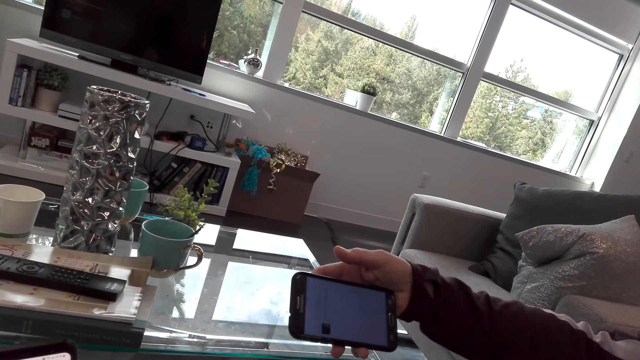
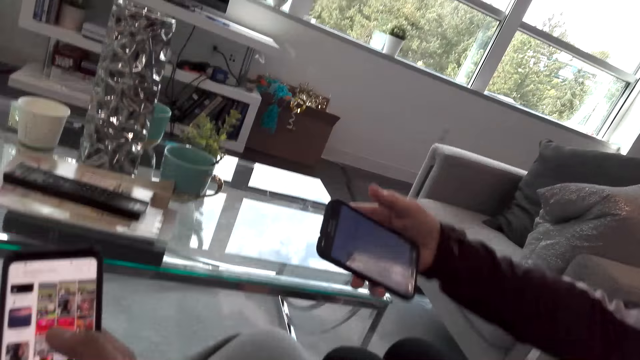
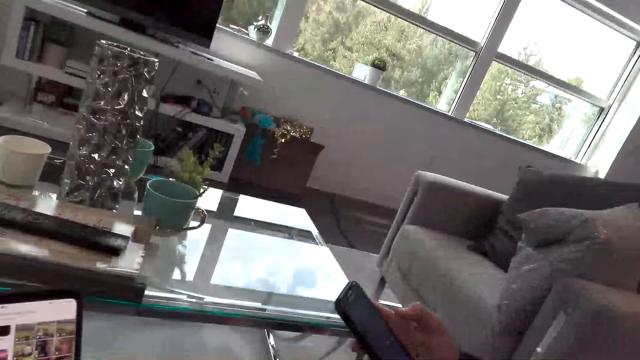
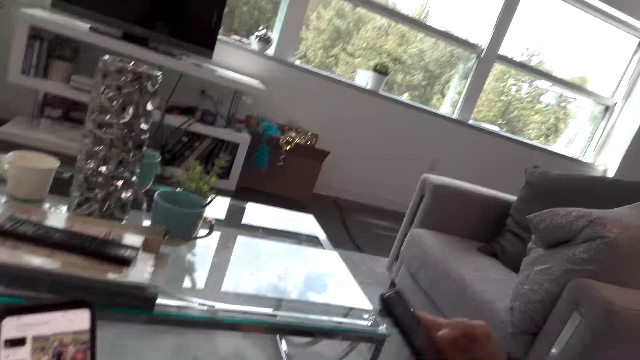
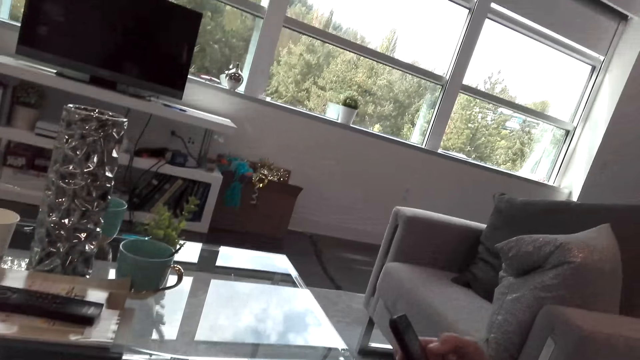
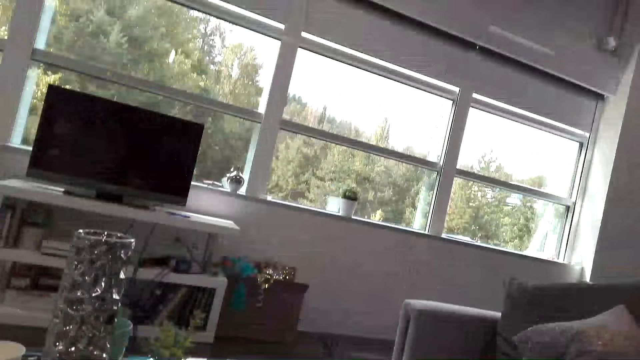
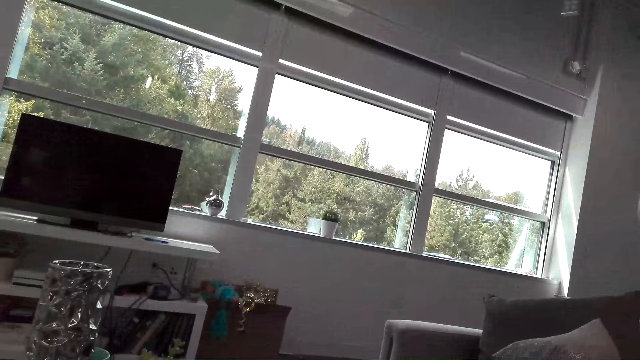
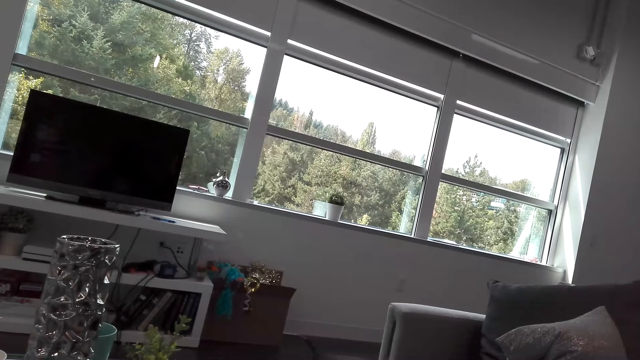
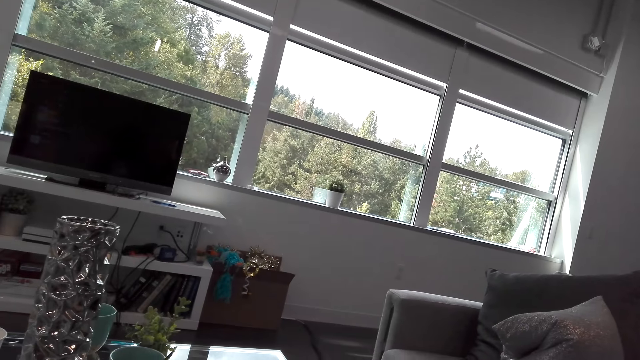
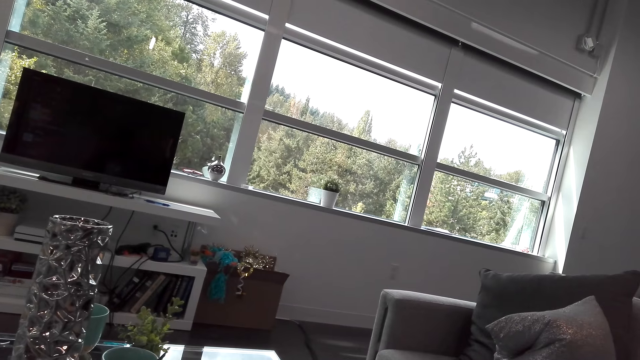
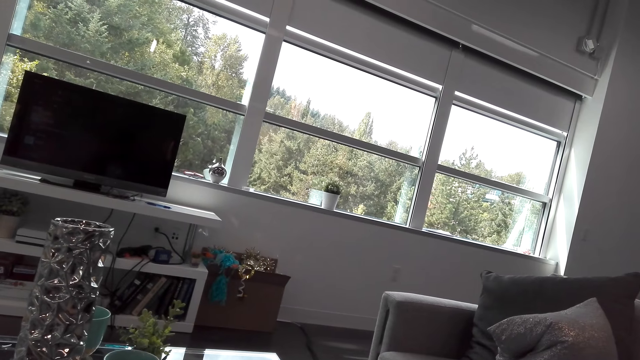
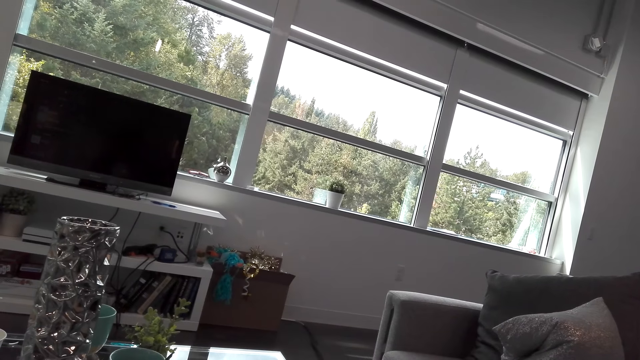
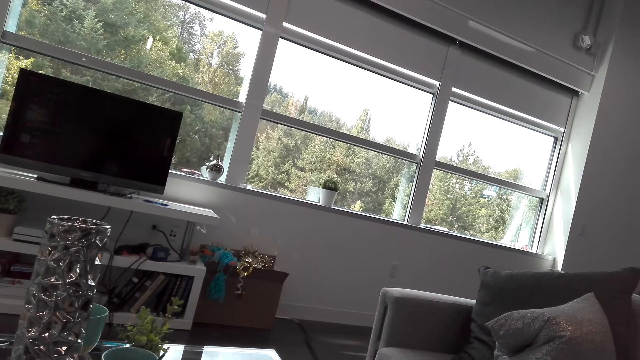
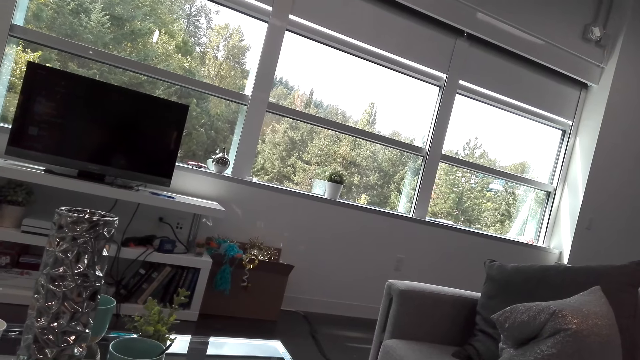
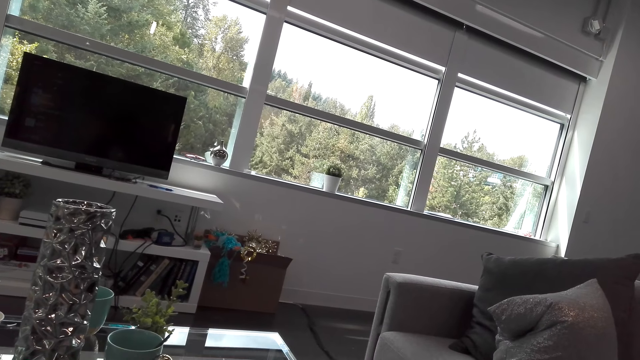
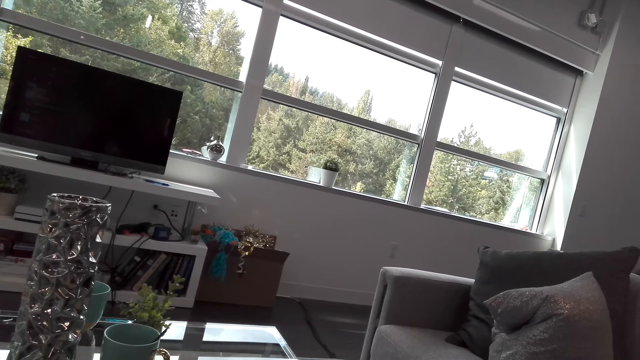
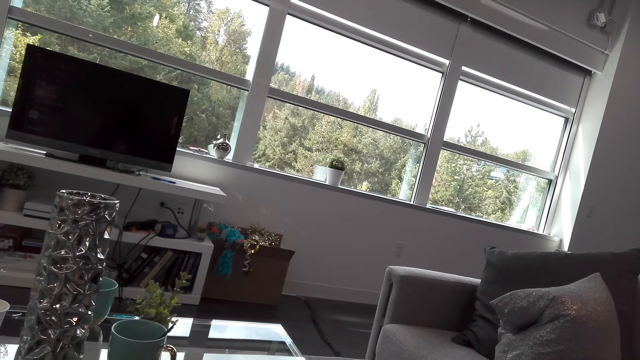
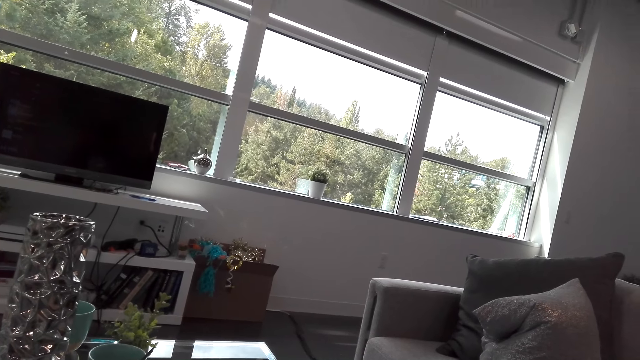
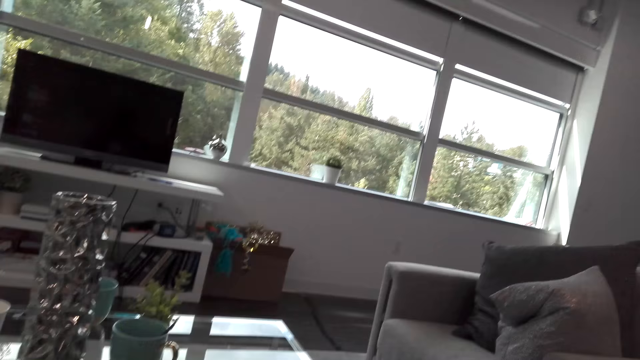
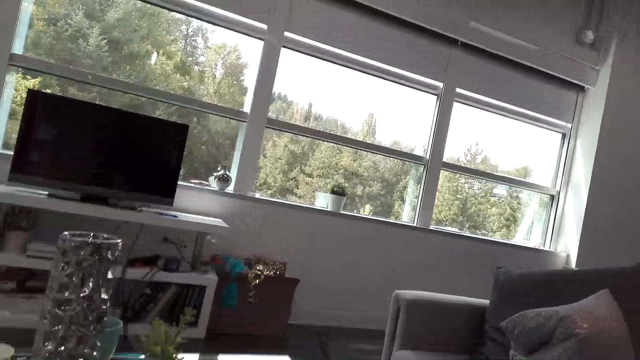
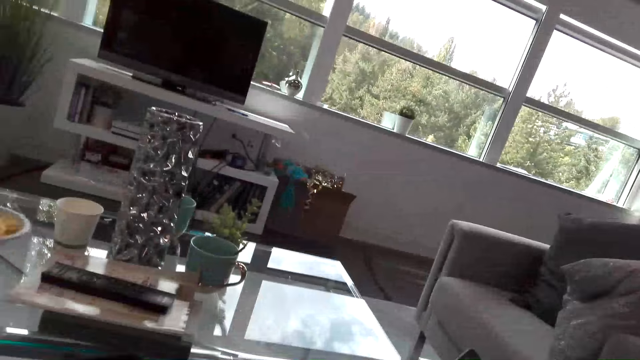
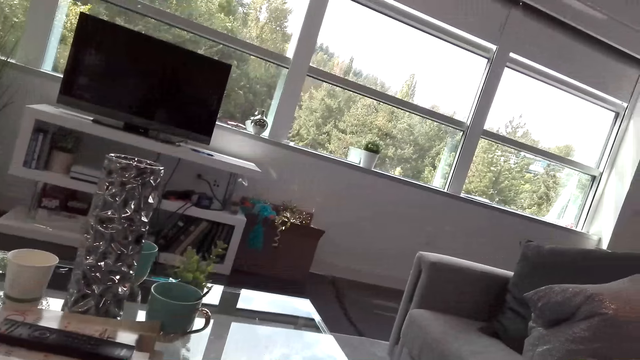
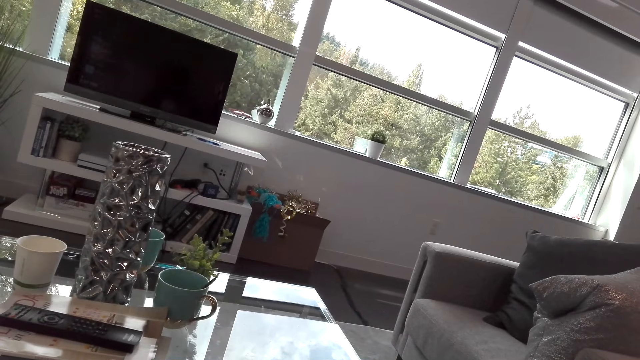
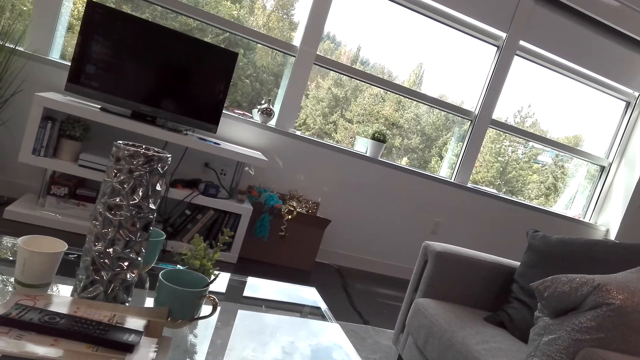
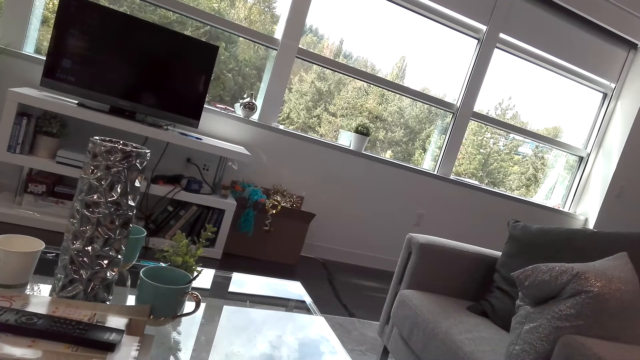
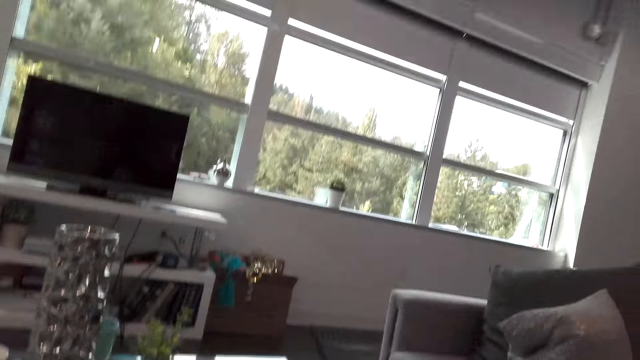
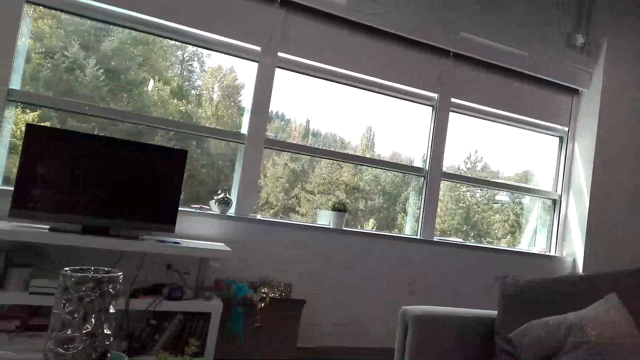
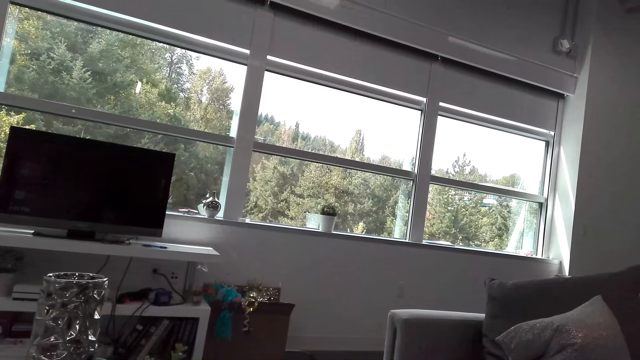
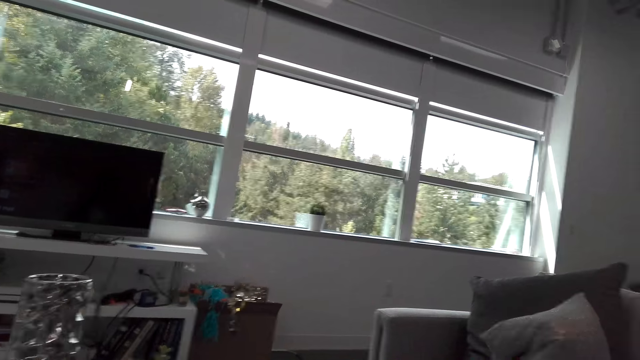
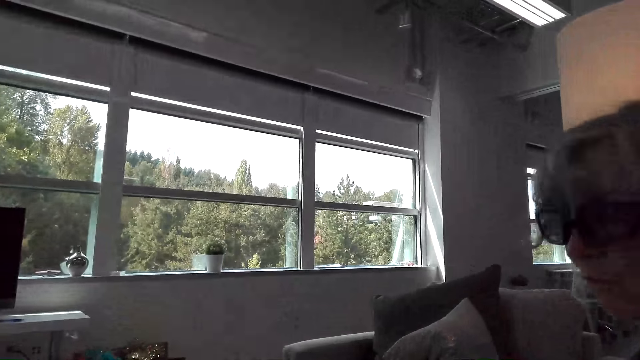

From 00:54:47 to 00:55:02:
A lady speaks to the camera wearer. The camera wearer scrolls the phone. The lady dialogues with the camera wearer. The camera wearer speaks to the lady. The lady speaks to the camera wearer. The camera wearer speaks to the lady. The lady speaks to the camera wearer.

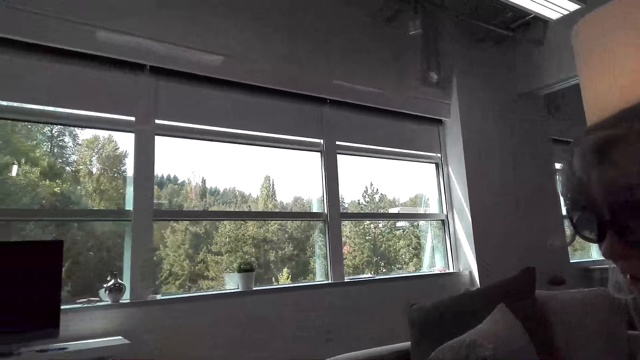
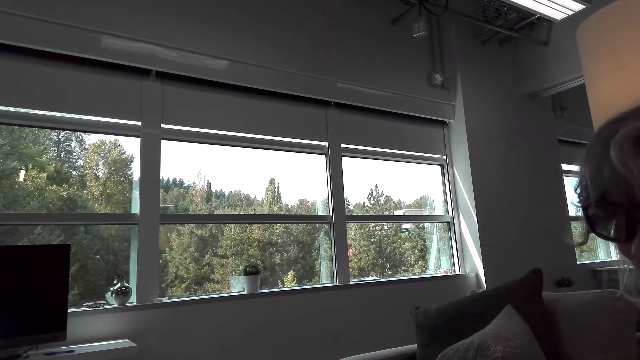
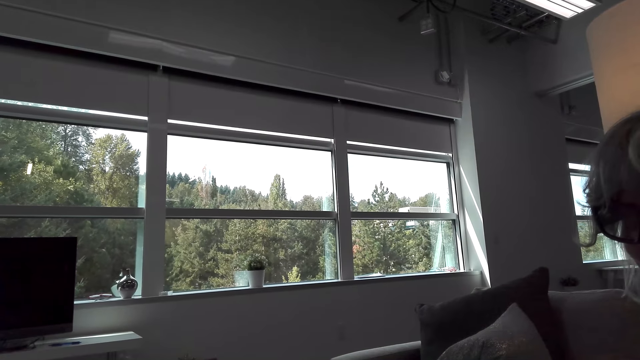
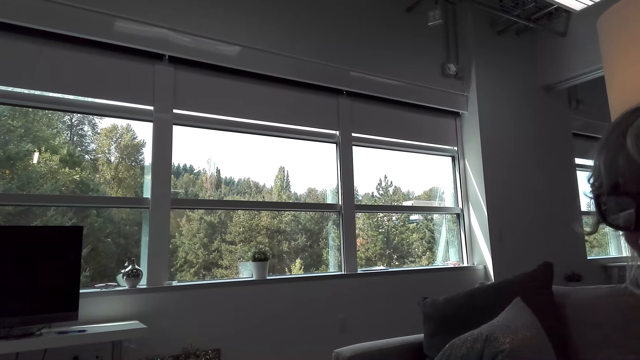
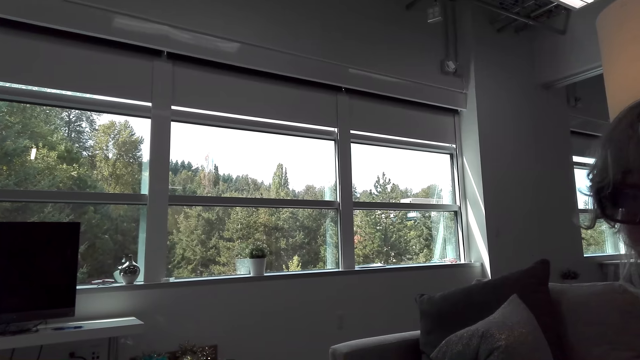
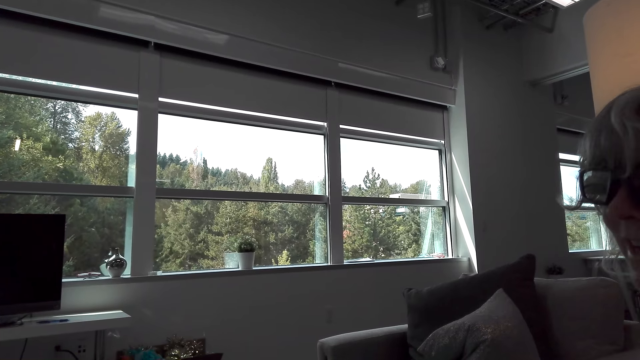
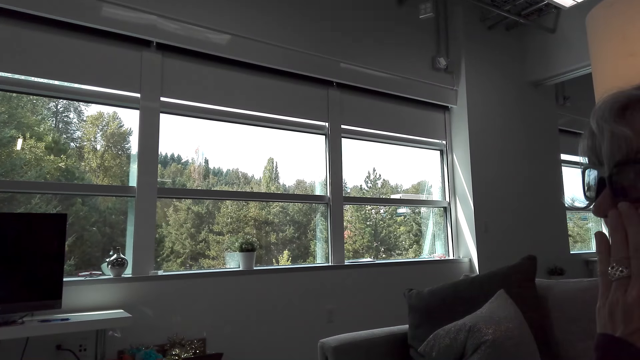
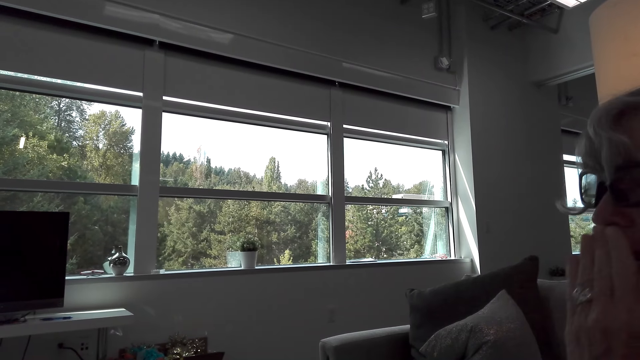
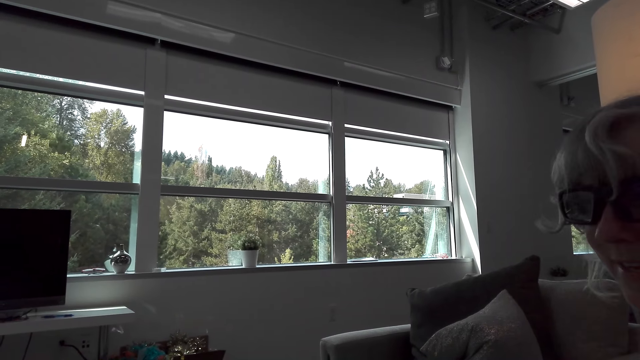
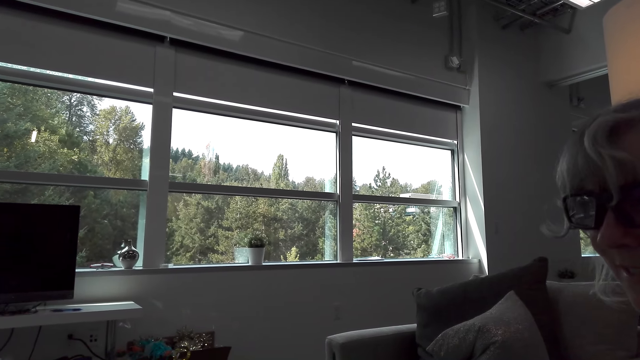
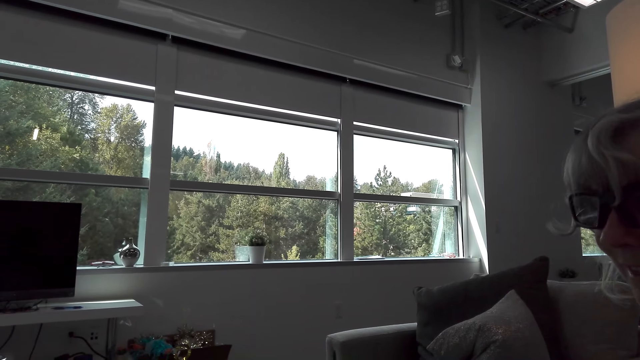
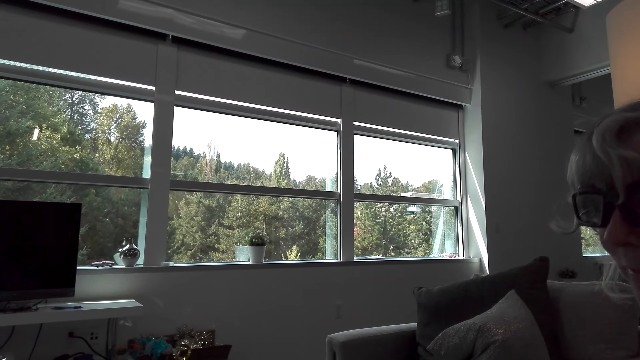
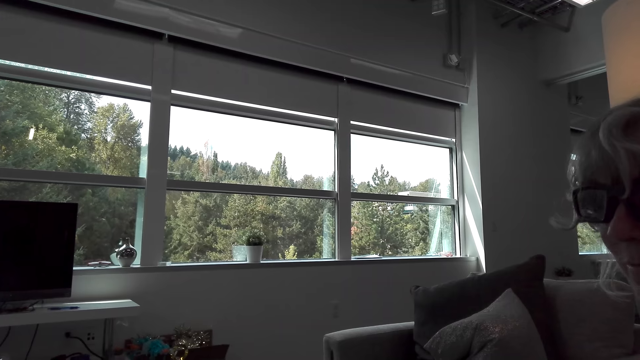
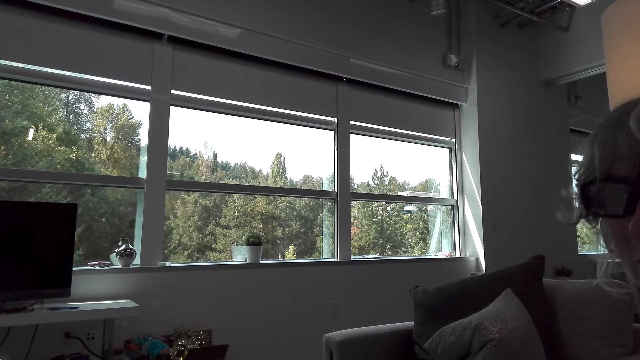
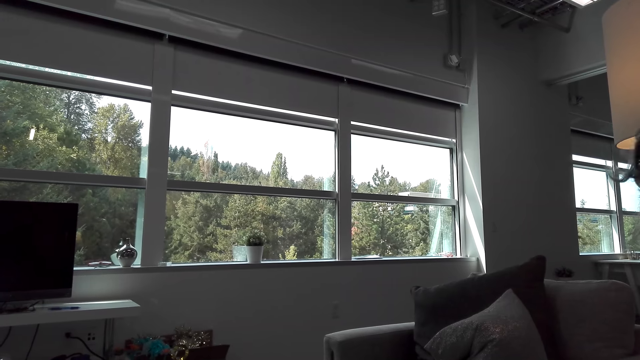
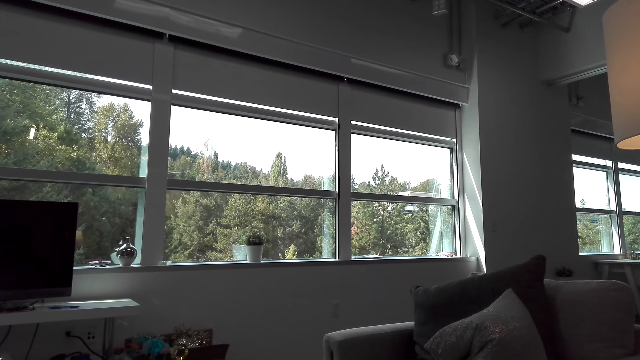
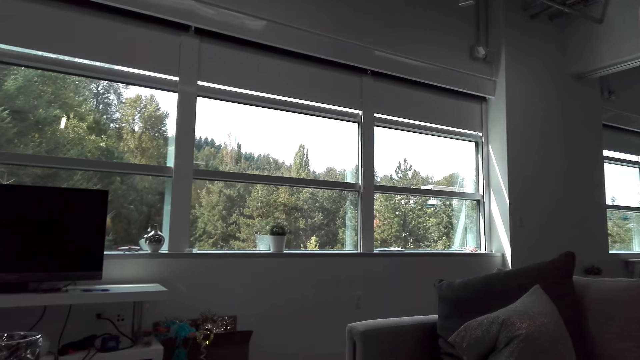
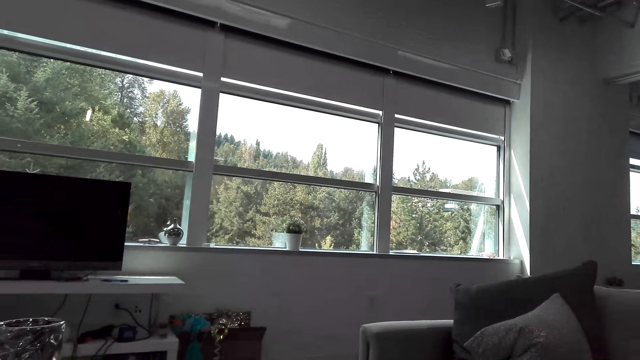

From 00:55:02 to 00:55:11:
The camera wearer speaks to a lady. The lady speaks to the camera wearer, touches her face and lets go of her face. The lady speaks to the camera wearer.
